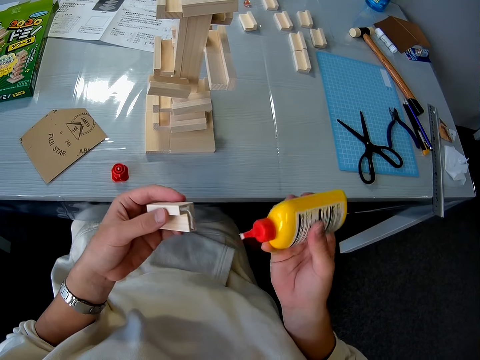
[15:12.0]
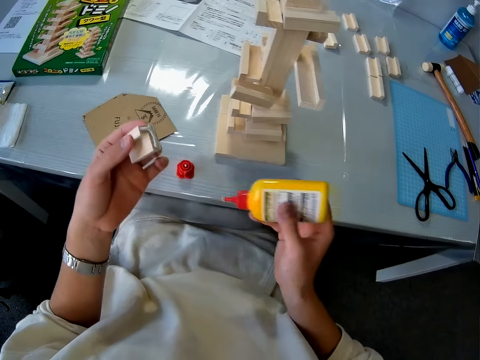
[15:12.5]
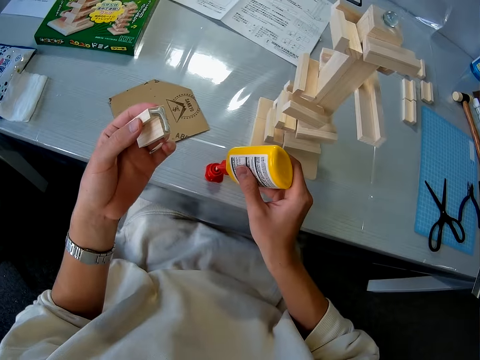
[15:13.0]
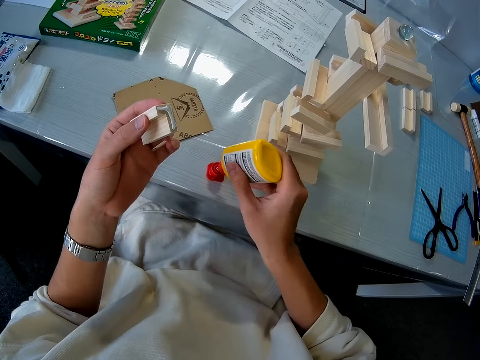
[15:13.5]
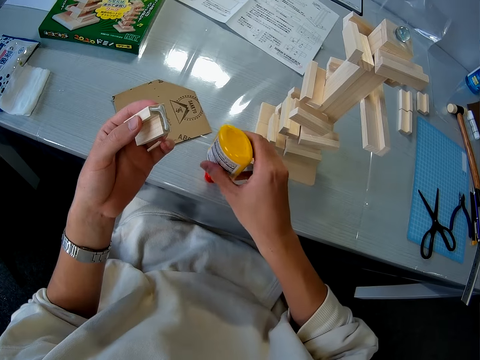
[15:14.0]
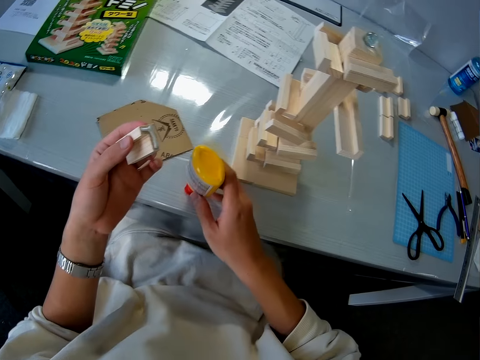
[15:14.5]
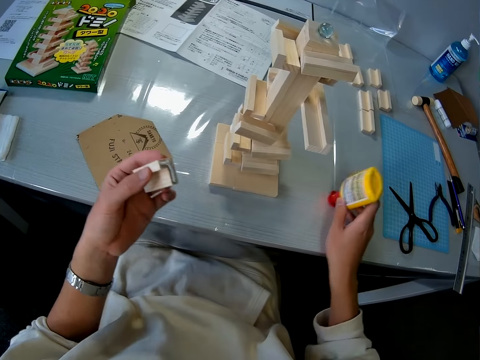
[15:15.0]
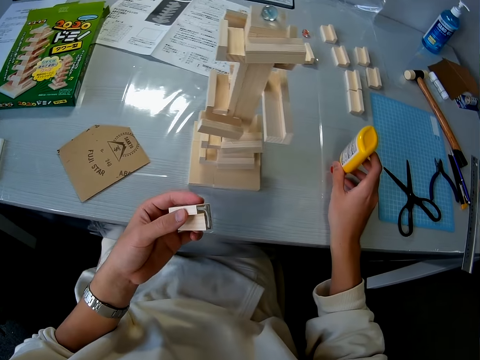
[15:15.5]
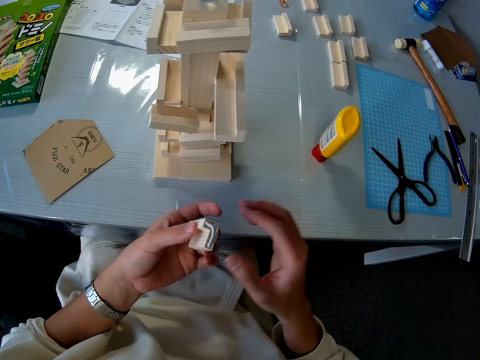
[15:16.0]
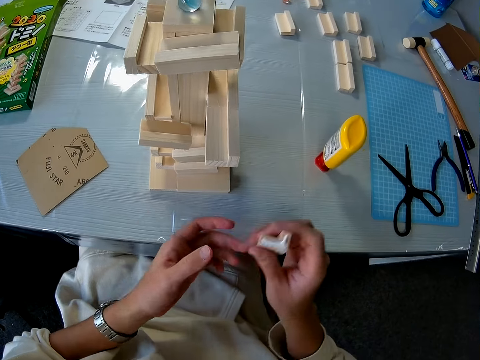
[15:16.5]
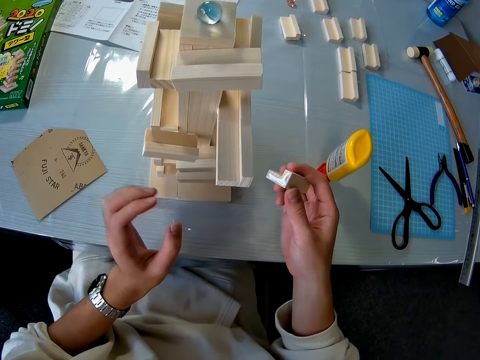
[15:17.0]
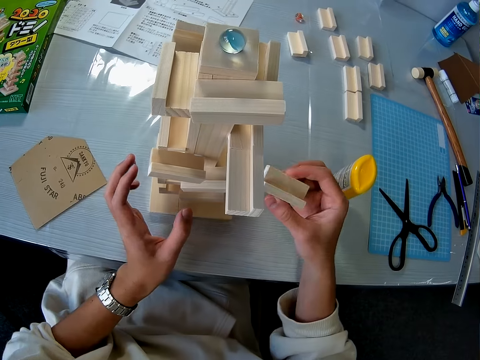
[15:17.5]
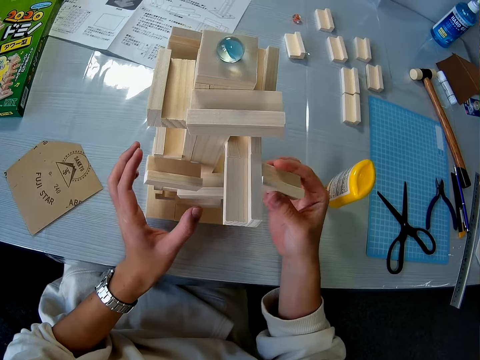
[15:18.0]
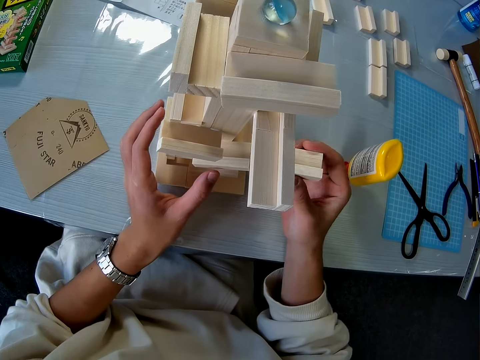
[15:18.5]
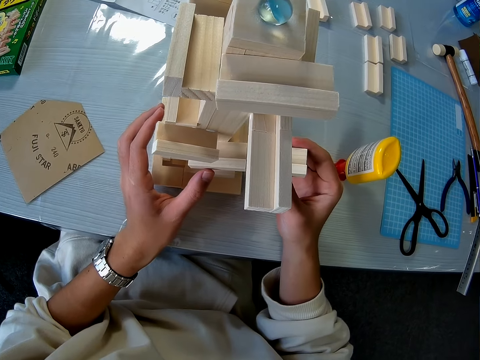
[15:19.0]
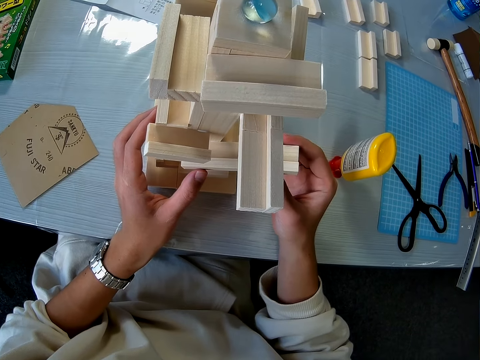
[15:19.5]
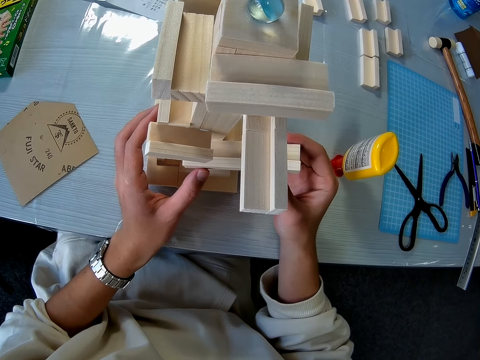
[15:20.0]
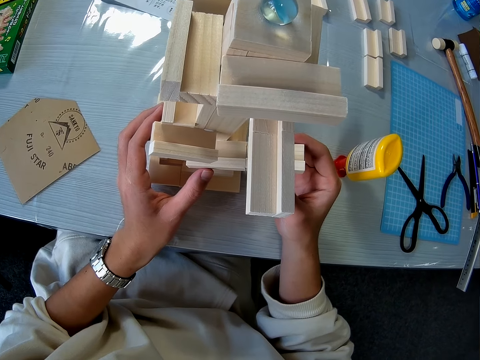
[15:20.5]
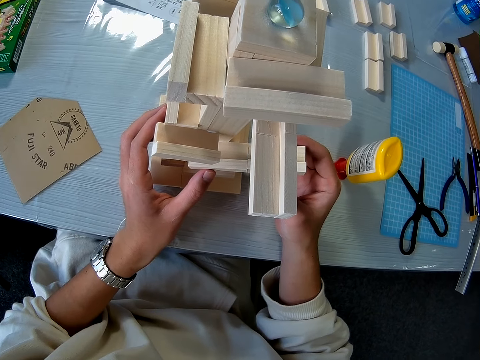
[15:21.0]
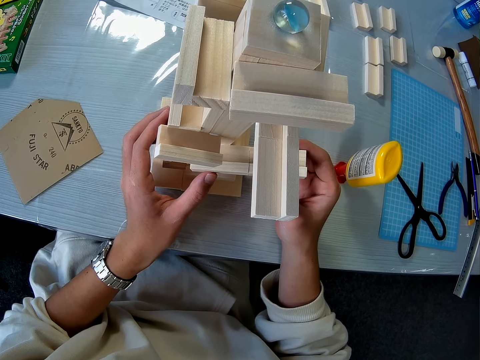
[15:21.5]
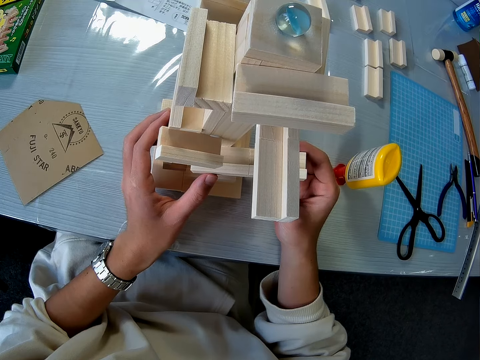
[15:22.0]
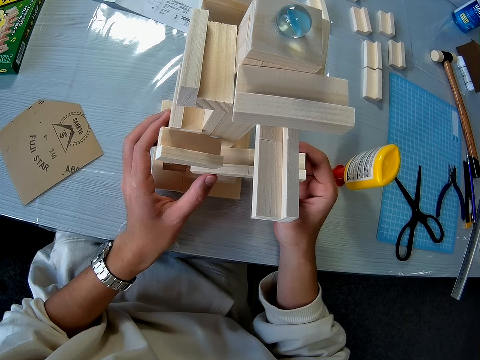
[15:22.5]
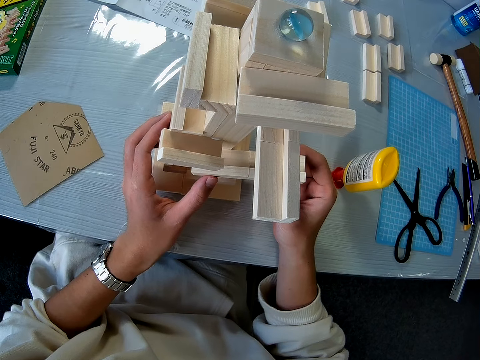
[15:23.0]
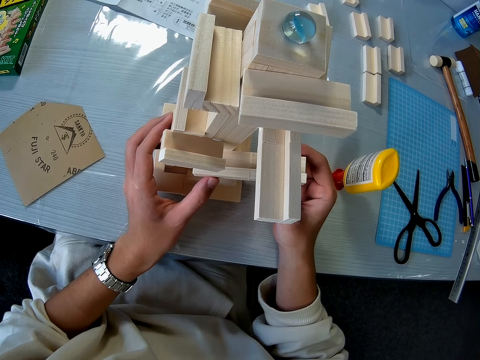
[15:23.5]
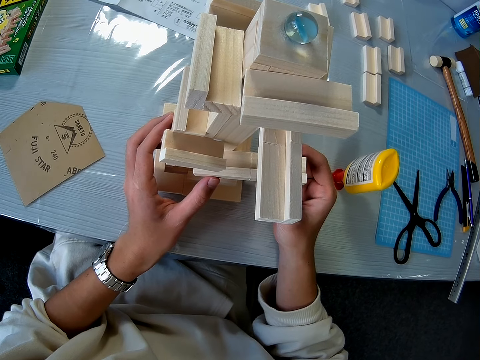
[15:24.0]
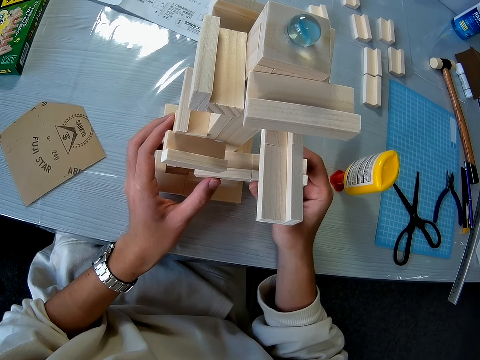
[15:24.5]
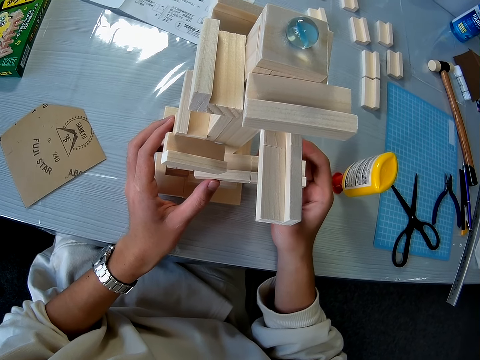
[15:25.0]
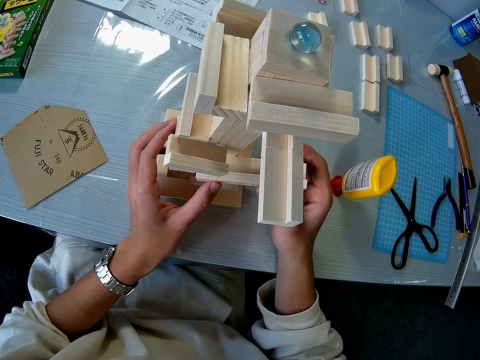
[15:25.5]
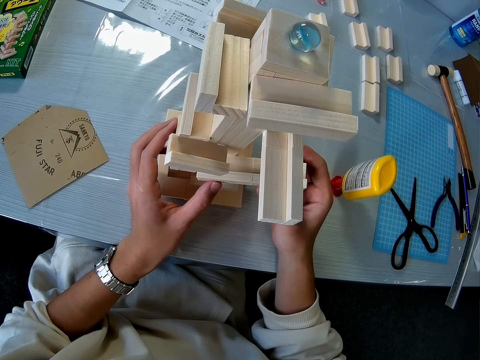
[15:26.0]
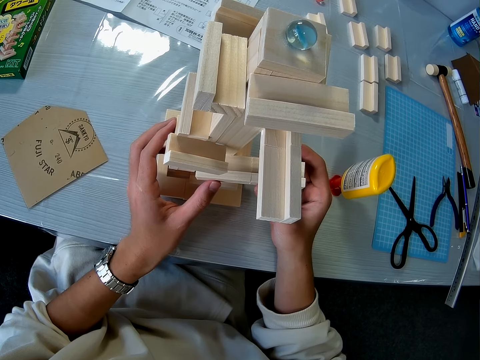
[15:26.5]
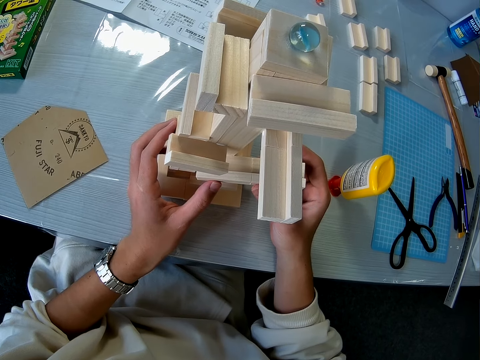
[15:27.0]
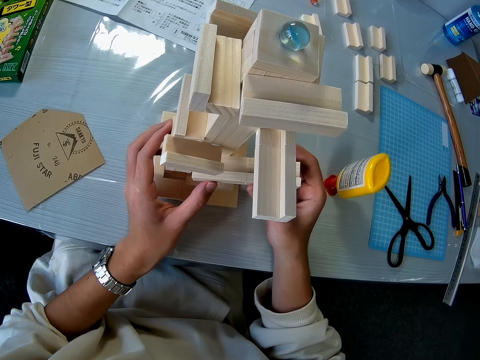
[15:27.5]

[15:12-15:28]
The camera wearer covers the glue container. She places the glue container upside down on the table. She passes the wooden mechanical piece to her right hand. She connects the wooden mechanical piece or rubber stamp to the wooden mechanical model or wood craft on the table. She presses the rubber stamp on the wood craft.

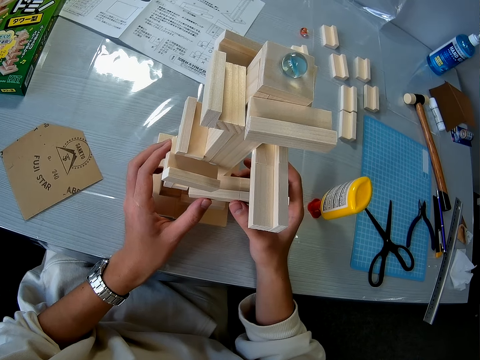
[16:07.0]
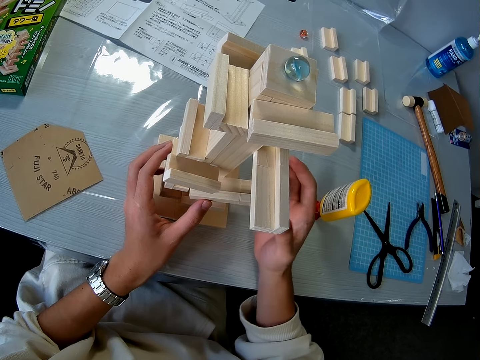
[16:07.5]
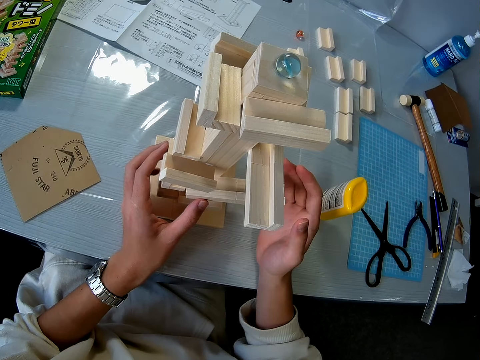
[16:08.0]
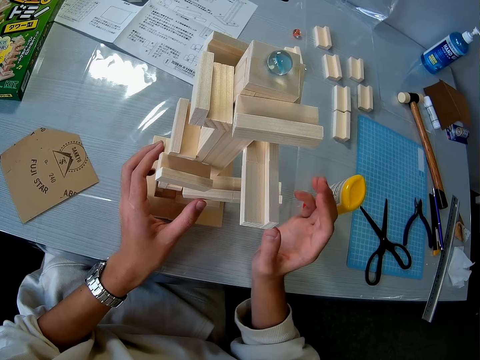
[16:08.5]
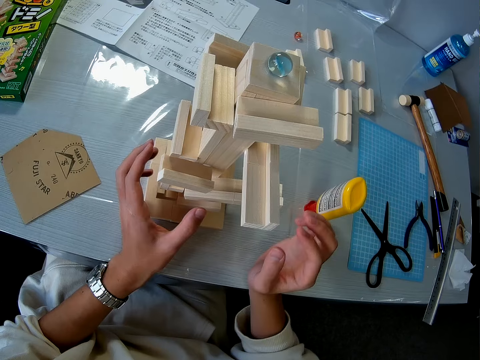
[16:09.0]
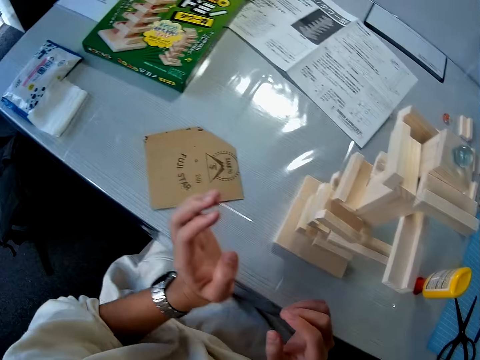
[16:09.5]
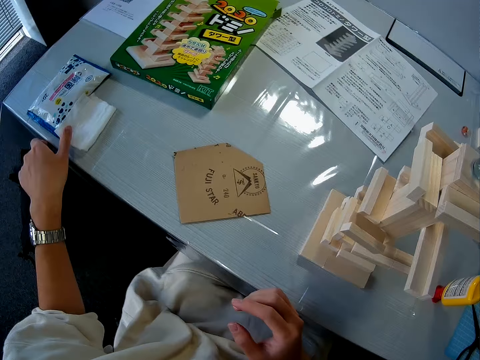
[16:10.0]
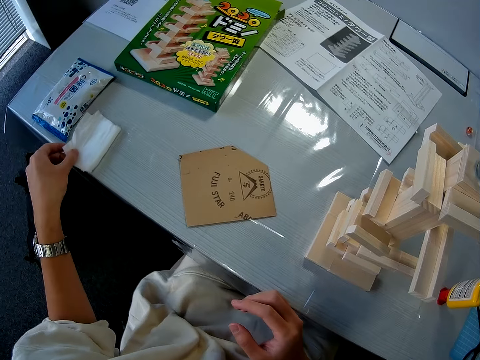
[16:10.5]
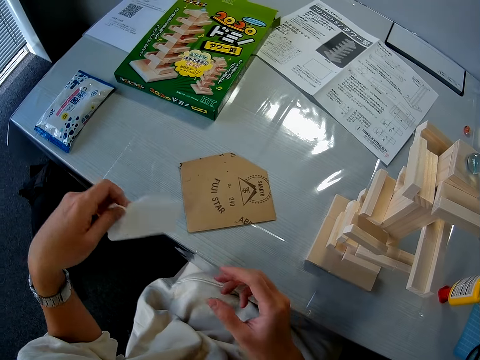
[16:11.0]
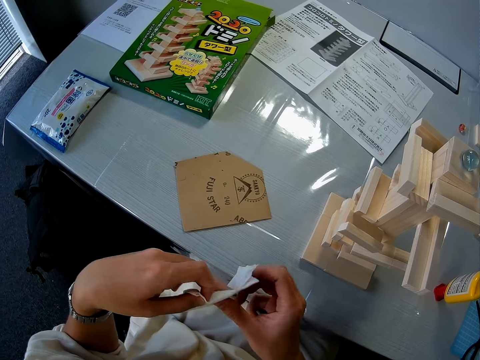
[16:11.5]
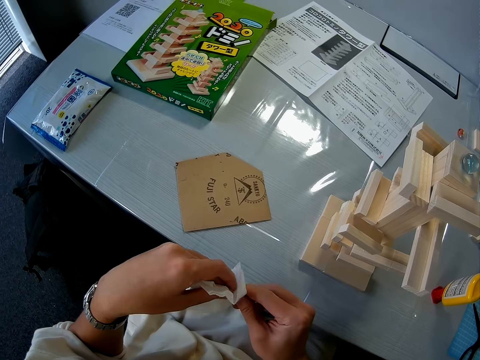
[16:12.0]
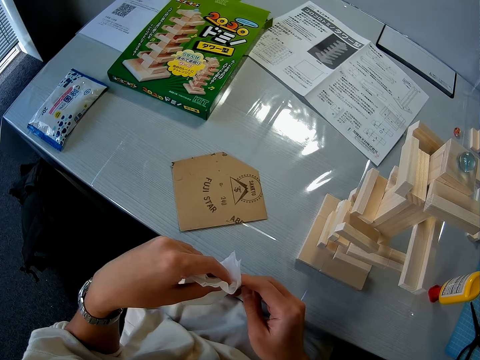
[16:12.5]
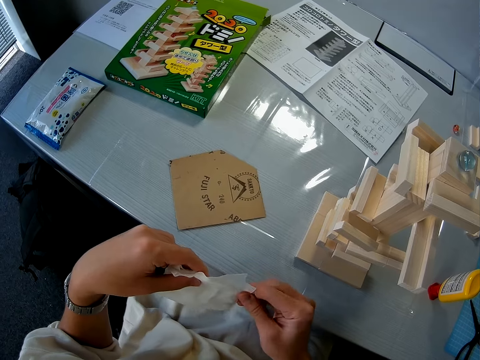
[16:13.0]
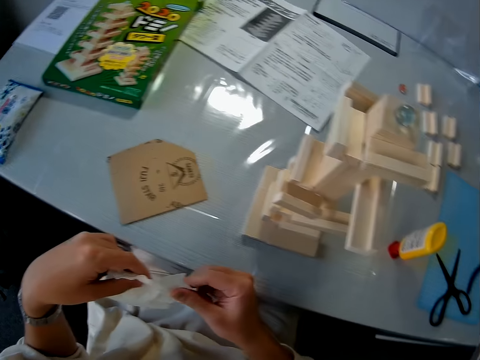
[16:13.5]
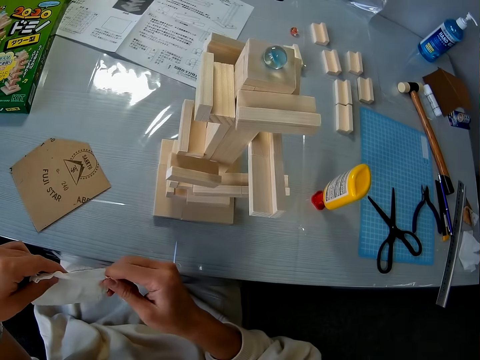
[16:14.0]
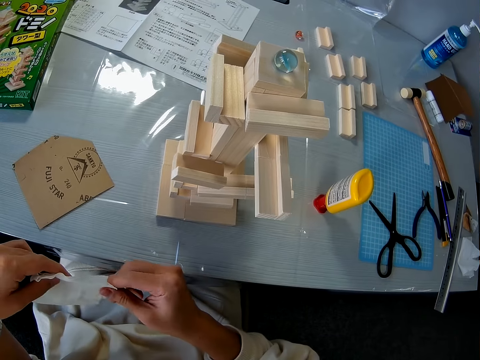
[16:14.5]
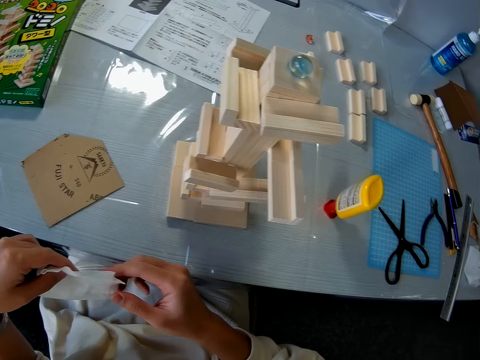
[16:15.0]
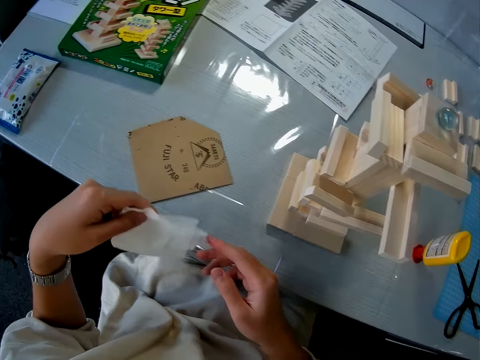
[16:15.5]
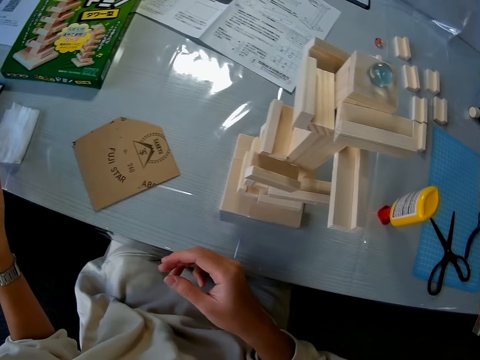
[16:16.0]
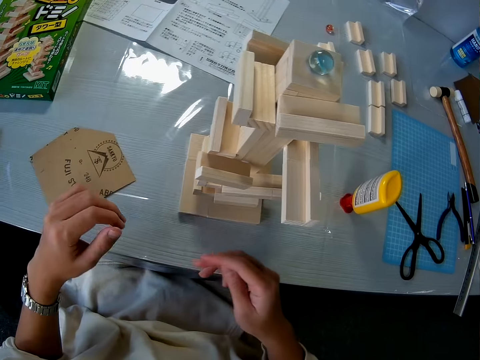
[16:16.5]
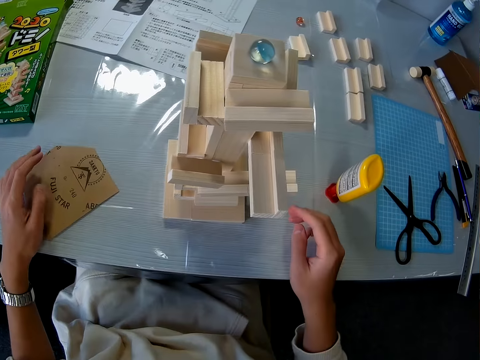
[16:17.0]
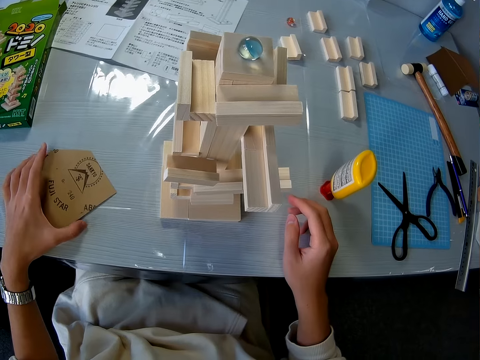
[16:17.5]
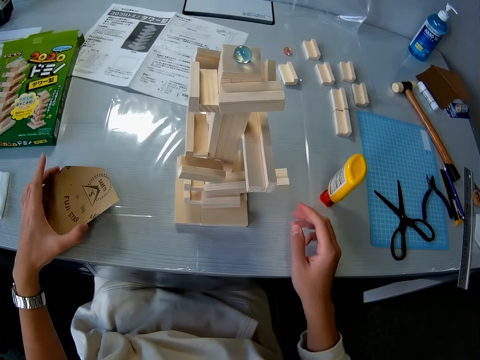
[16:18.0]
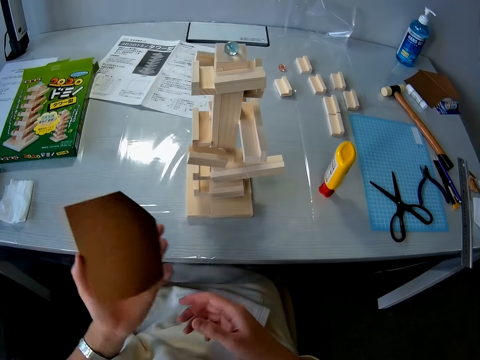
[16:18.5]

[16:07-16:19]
The camera wearer stops holding the wood craft. She picks up a tissue paper from the table with her left hand. She cleans her hands with the tissue paper. She drops the tissue paper on the table. She picks up the sandpaper from the table with her left hand.
